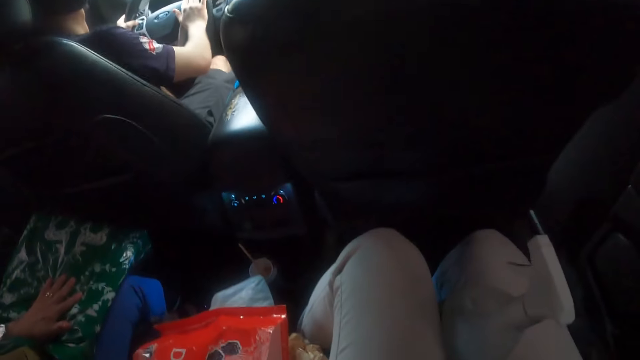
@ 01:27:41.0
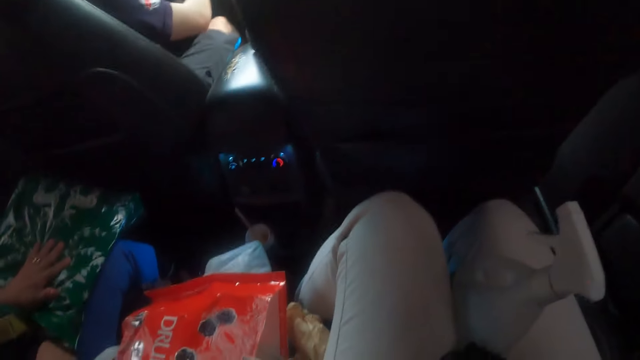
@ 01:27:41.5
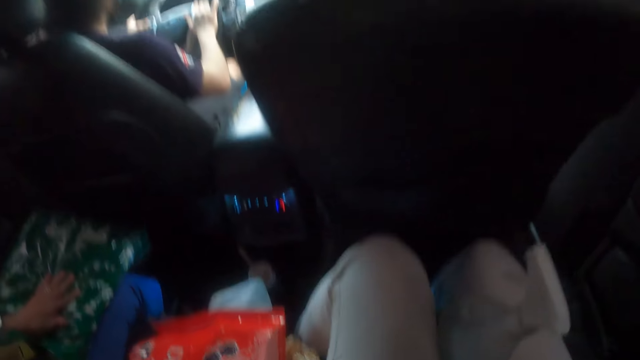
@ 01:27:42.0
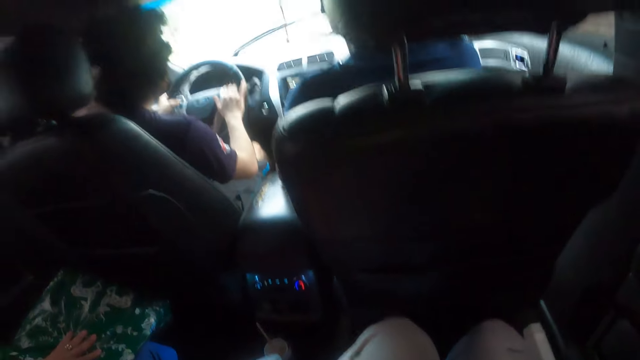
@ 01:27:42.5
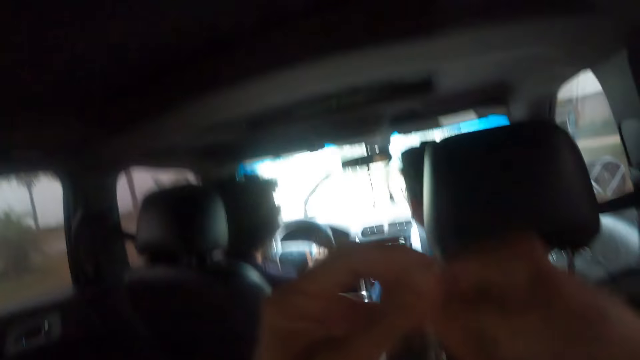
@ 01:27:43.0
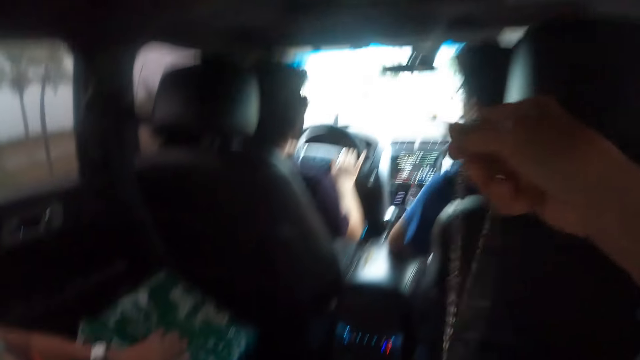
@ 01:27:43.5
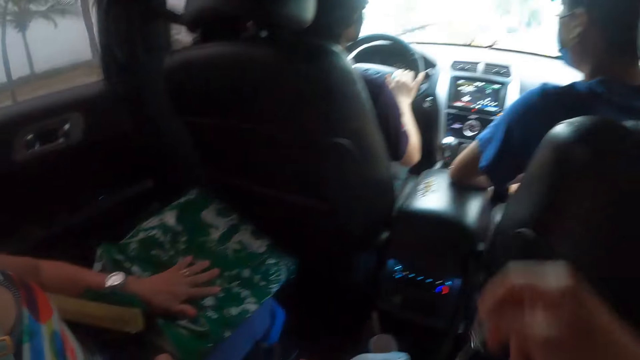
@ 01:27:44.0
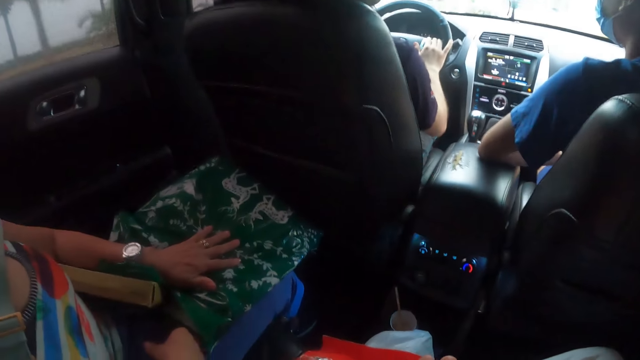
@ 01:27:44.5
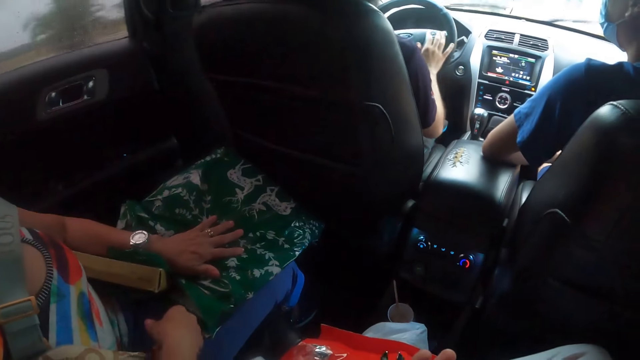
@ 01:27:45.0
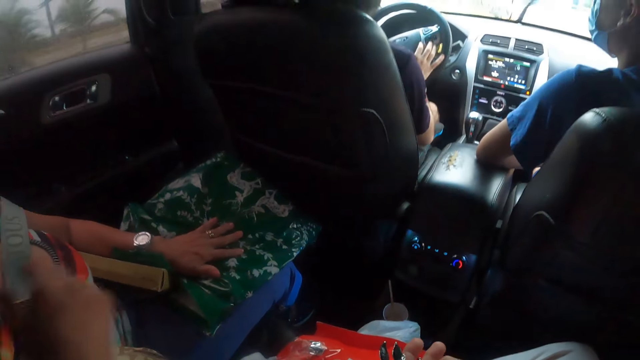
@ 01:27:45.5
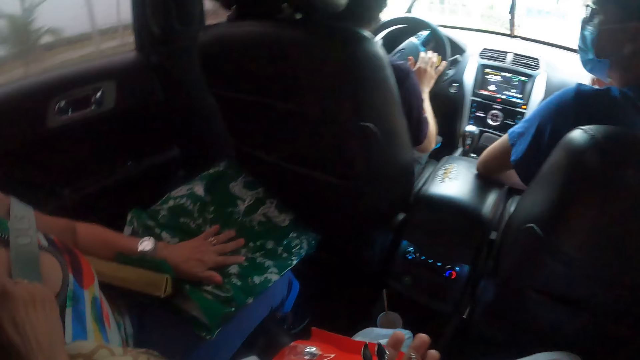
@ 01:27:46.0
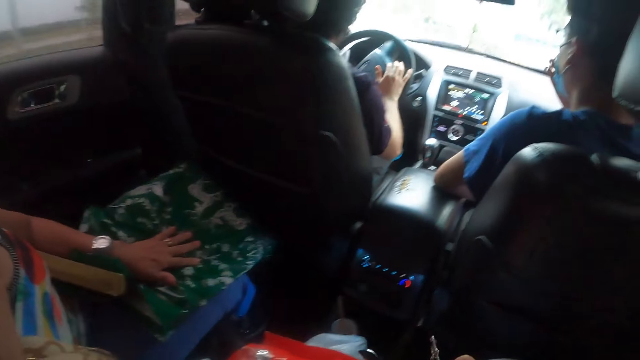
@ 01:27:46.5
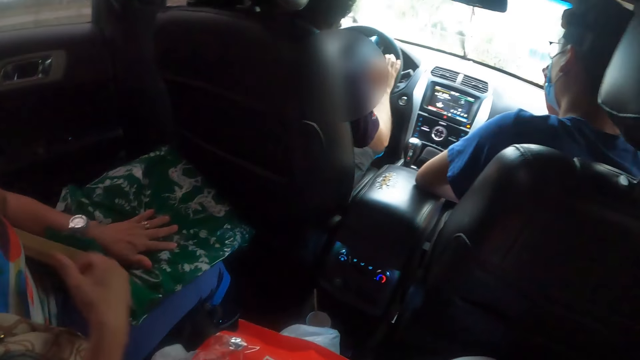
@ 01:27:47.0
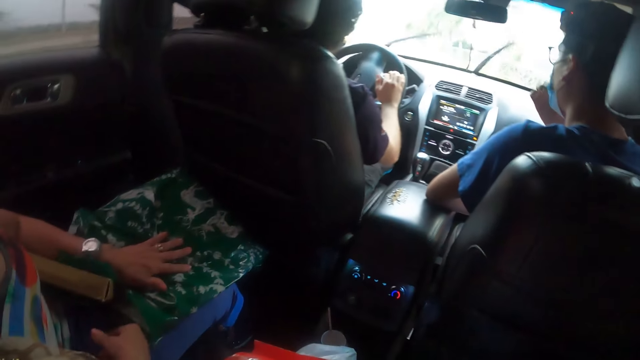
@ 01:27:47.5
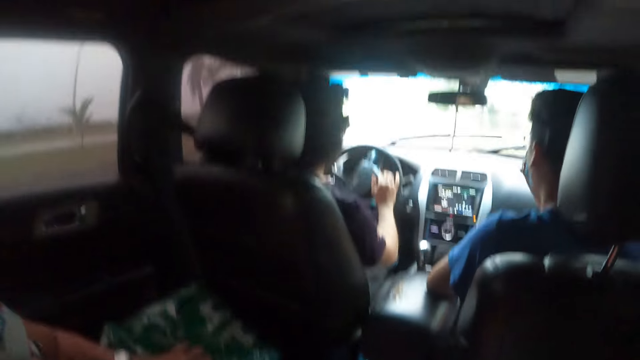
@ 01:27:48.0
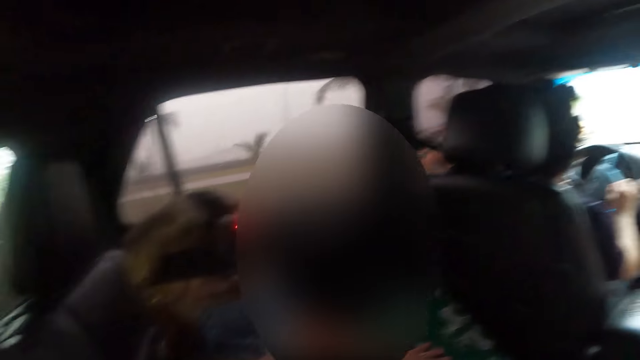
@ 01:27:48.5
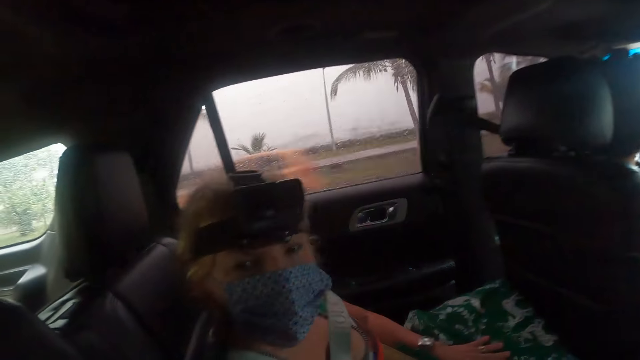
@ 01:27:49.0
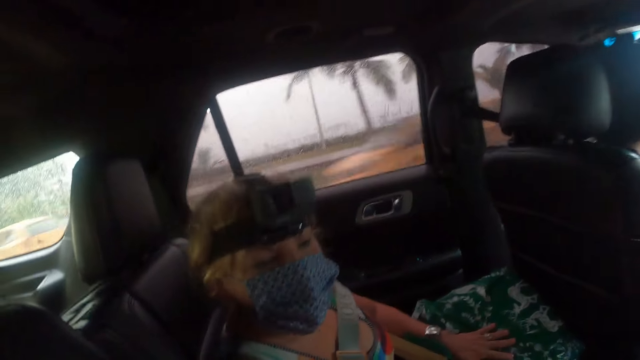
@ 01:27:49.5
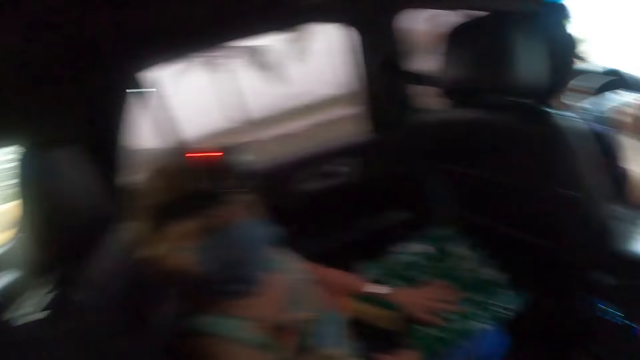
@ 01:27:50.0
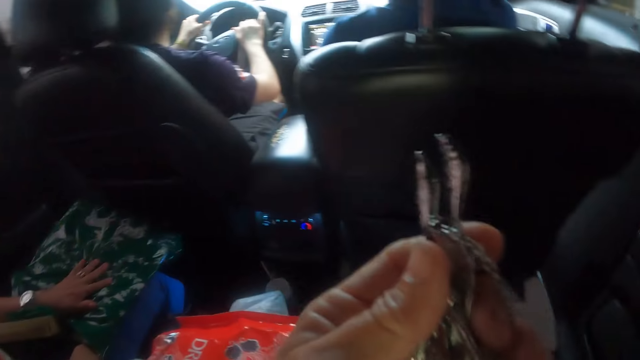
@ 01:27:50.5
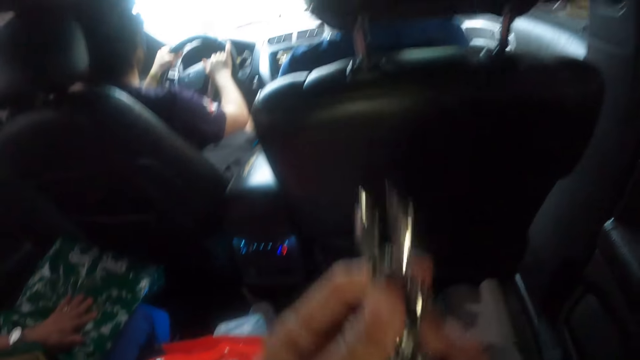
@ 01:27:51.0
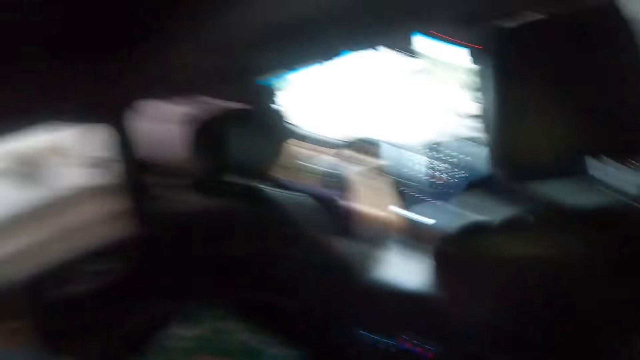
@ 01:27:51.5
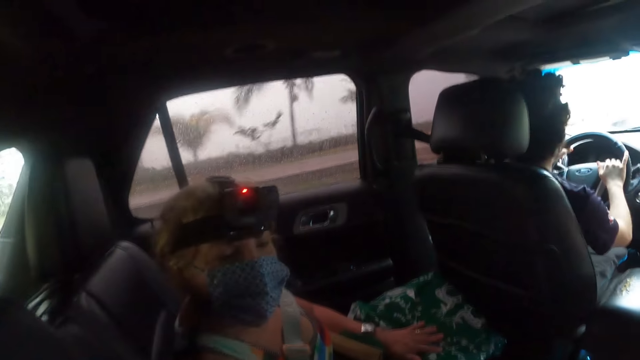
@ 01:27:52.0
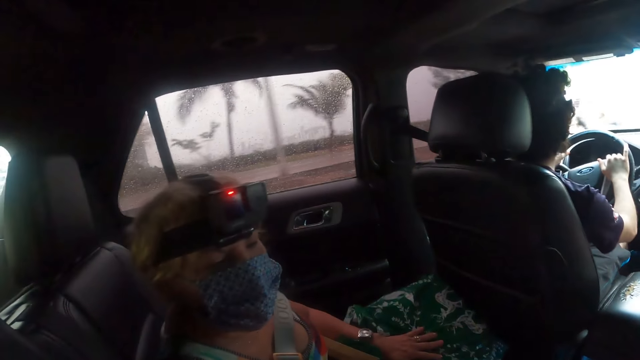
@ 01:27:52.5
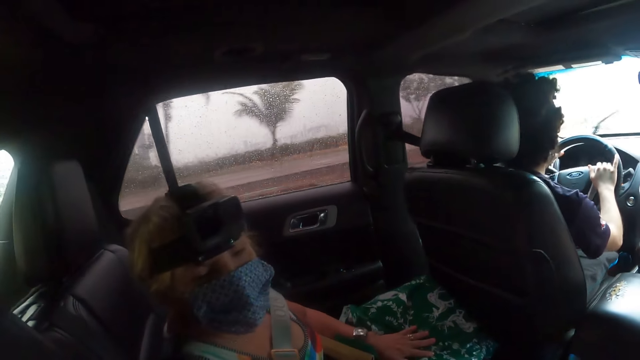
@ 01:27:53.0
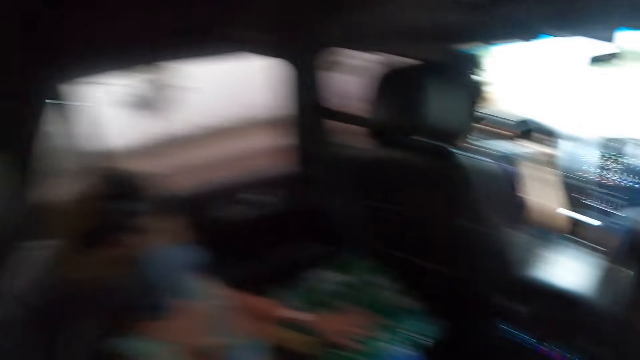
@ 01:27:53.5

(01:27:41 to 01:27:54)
The camera wearer holds the necklace or accessory. A woman touches the mouth. A person drives the car. The woman interacts with the camera wearer. The camera wearer holds the accessory. The woman interacts with the camera wearer.

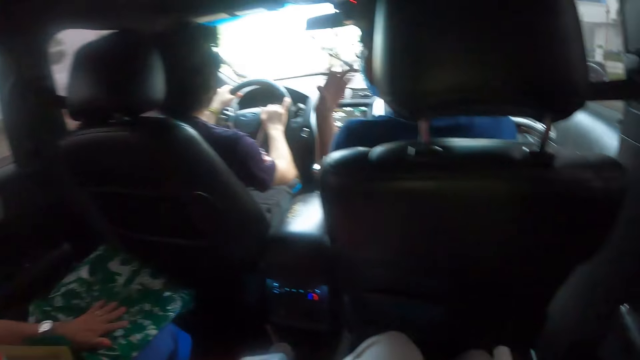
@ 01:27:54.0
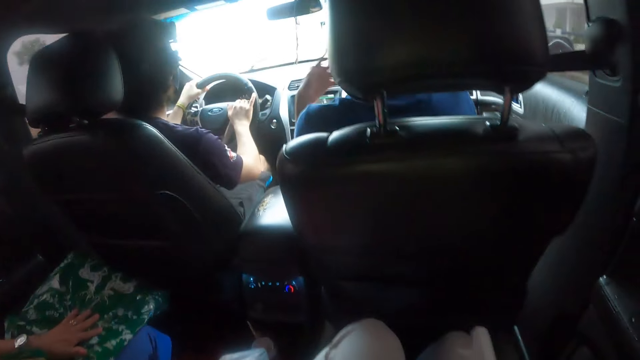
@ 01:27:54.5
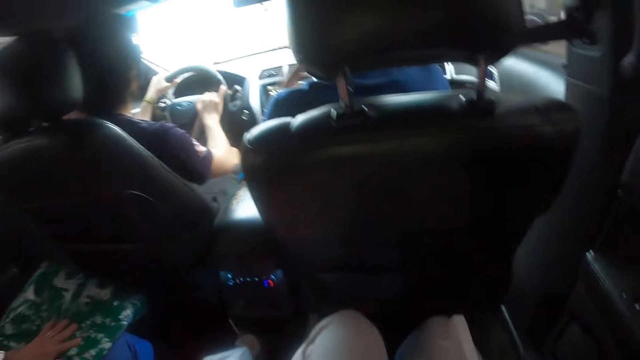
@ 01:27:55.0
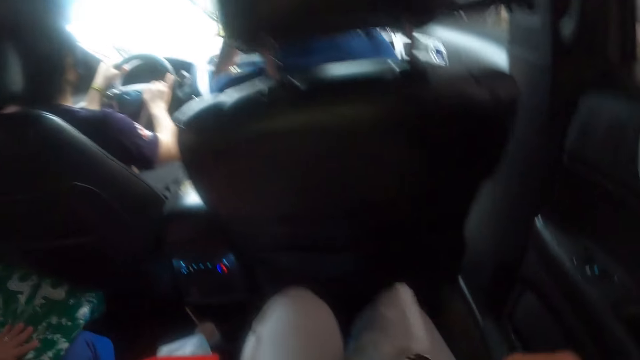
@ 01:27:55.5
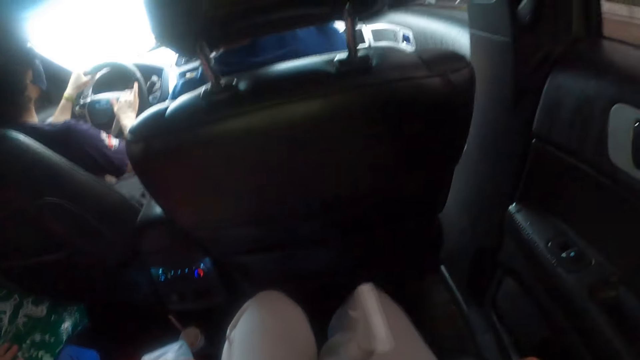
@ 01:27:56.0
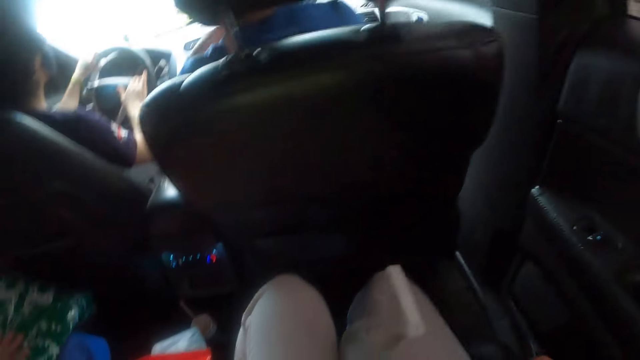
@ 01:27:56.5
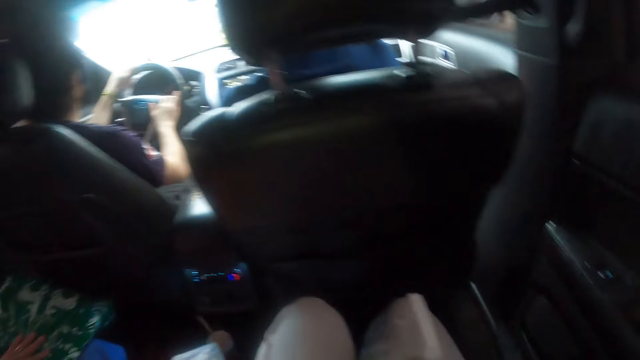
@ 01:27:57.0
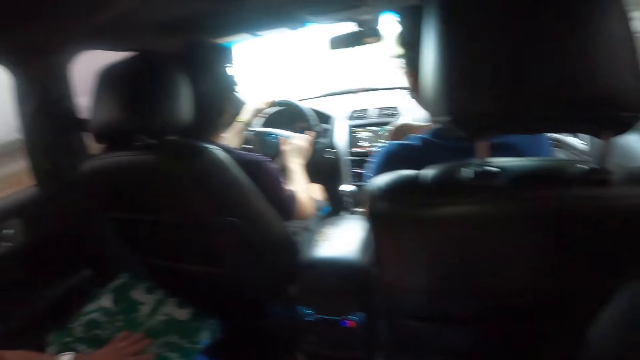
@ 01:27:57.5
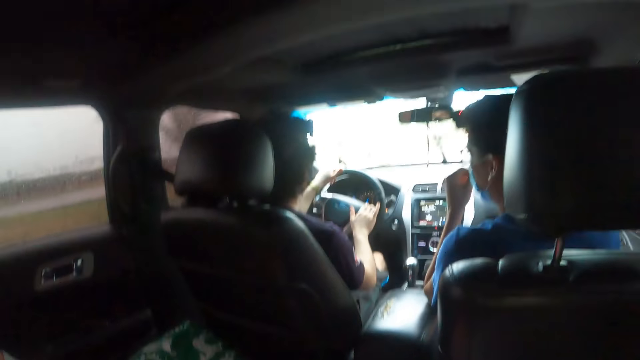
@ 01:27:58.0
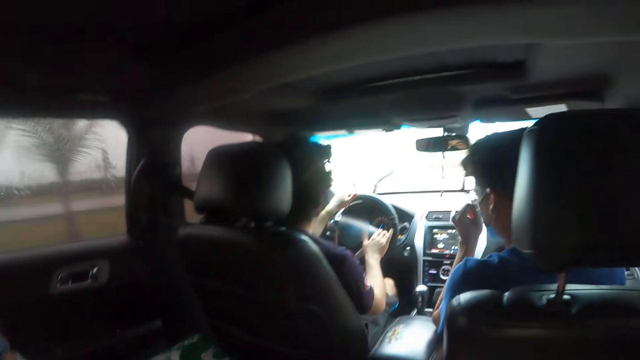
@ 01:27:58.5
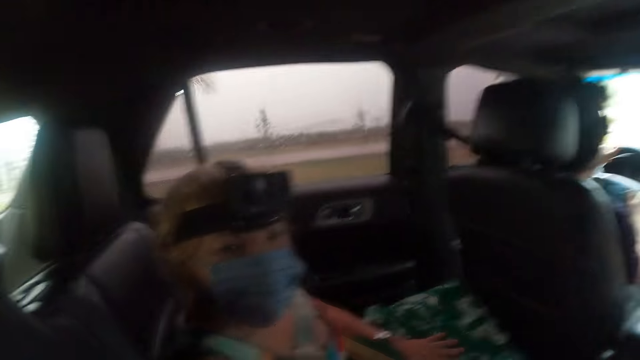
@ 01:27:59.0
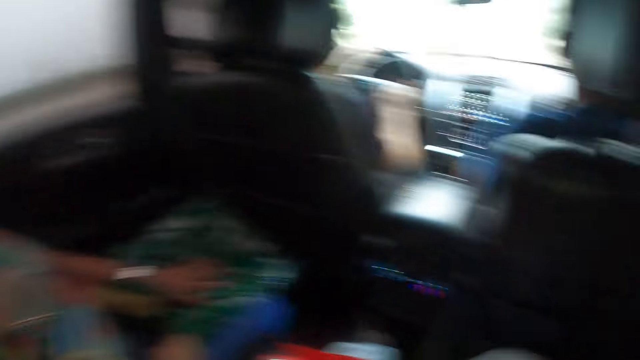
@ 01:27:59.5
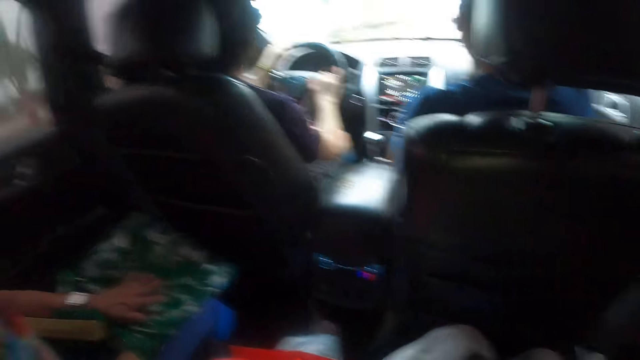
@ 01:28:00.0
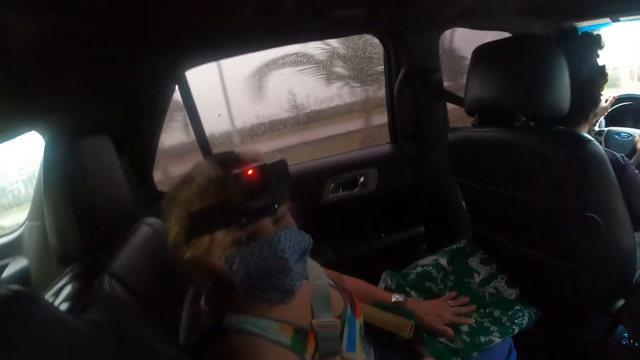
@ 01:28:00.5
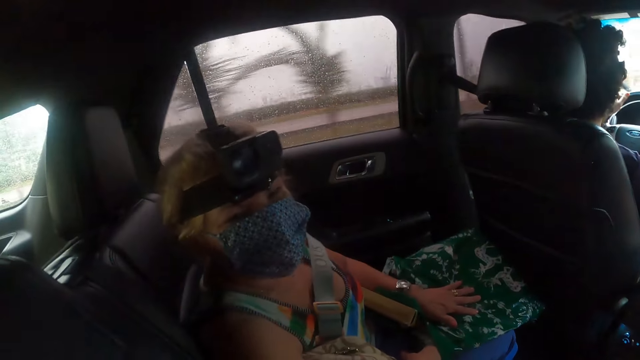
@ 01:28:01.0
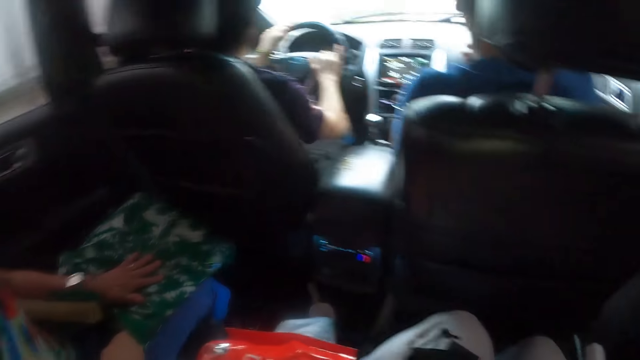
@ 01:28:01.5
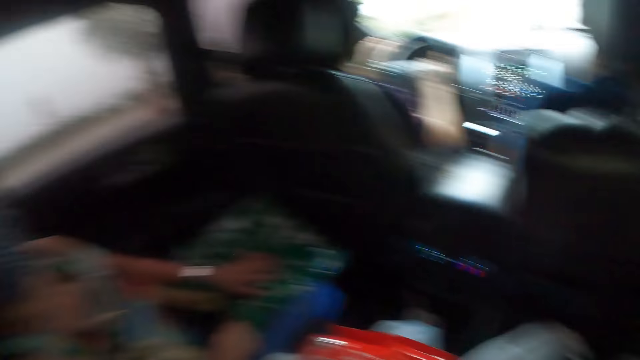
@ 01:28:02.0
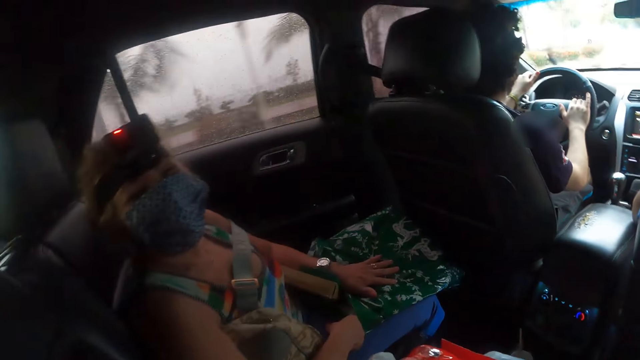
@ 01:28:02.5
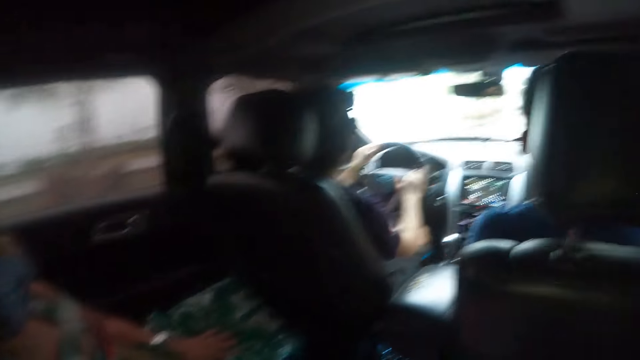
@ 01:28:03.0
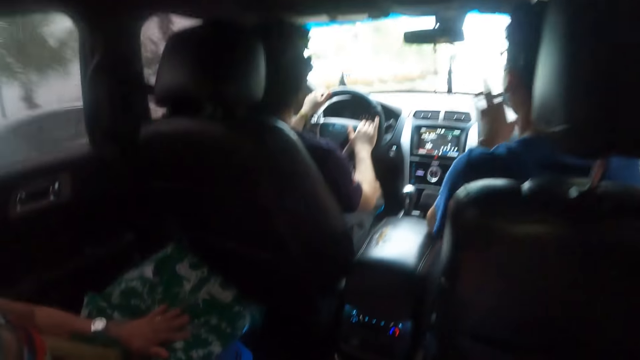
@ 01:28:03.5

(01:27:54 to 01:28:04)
A person interacts with another person. The first person touches the face. A third person interacts with the camera wearer.
